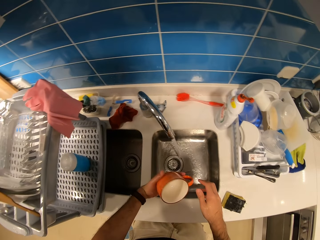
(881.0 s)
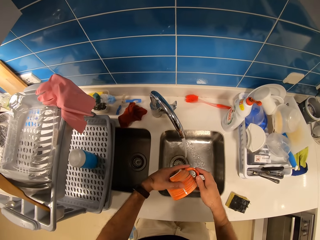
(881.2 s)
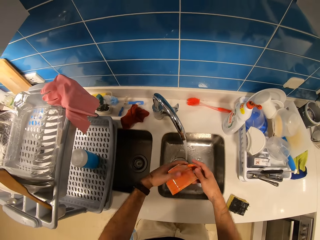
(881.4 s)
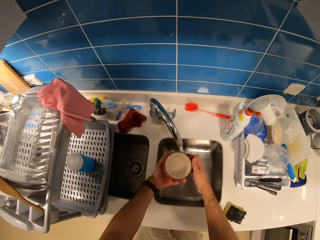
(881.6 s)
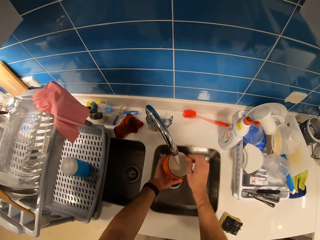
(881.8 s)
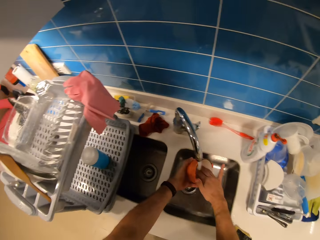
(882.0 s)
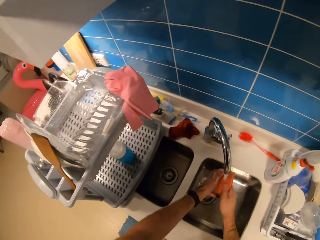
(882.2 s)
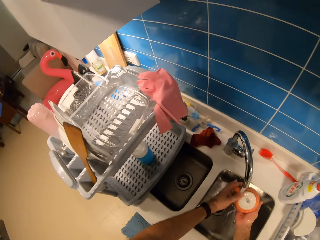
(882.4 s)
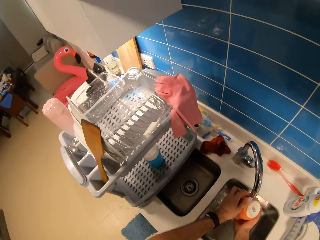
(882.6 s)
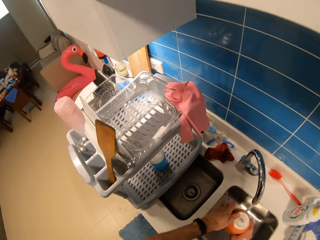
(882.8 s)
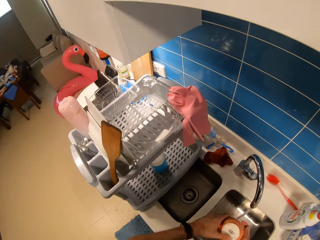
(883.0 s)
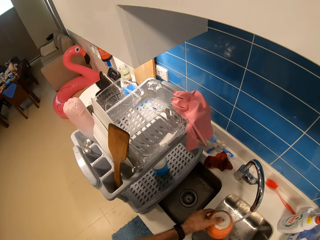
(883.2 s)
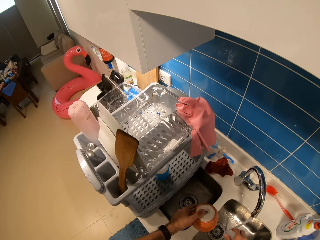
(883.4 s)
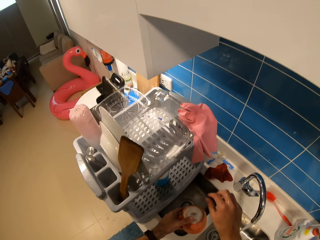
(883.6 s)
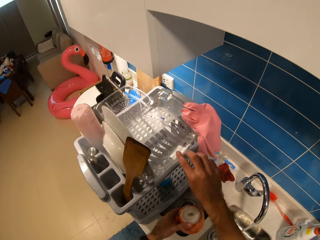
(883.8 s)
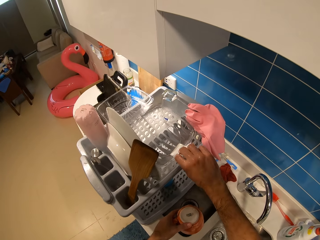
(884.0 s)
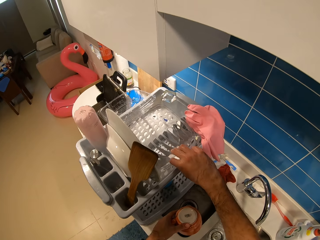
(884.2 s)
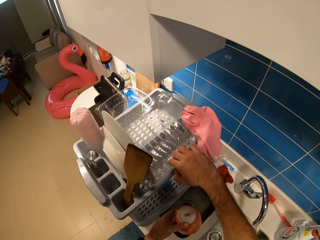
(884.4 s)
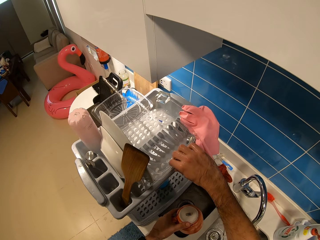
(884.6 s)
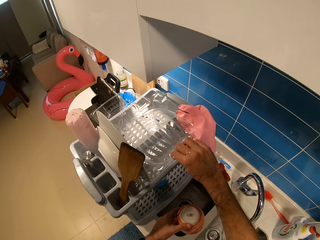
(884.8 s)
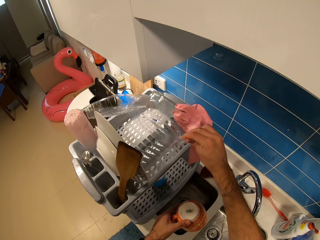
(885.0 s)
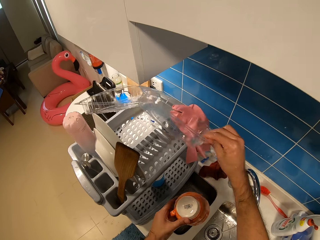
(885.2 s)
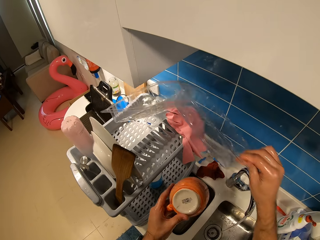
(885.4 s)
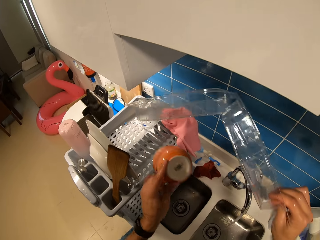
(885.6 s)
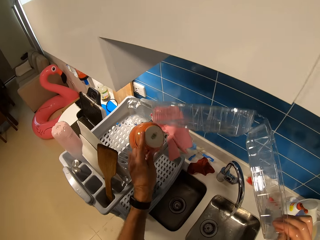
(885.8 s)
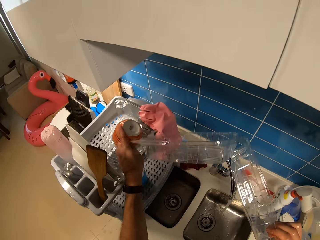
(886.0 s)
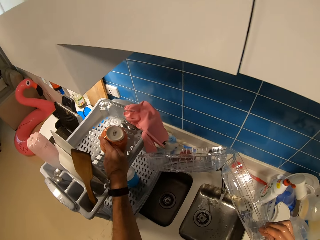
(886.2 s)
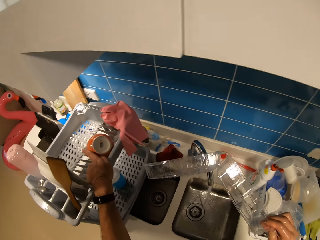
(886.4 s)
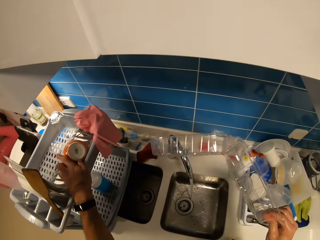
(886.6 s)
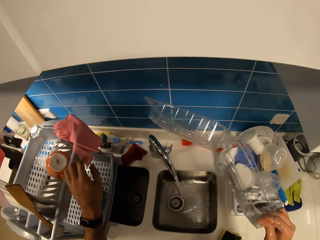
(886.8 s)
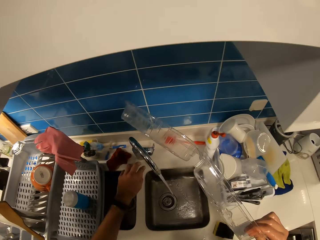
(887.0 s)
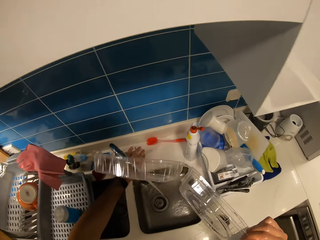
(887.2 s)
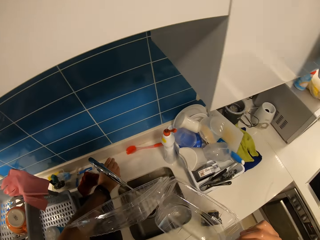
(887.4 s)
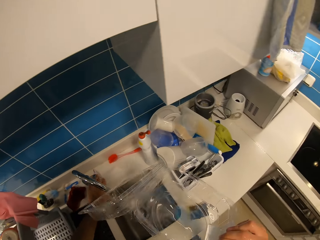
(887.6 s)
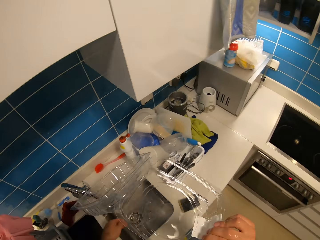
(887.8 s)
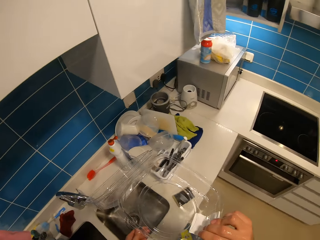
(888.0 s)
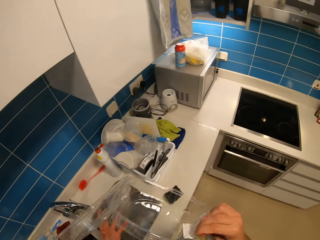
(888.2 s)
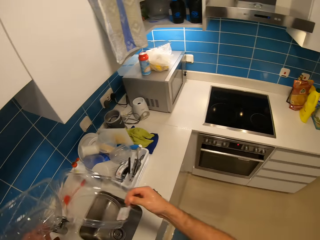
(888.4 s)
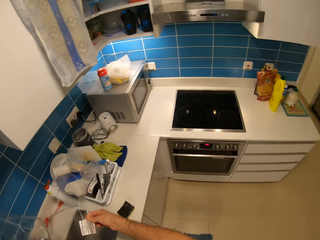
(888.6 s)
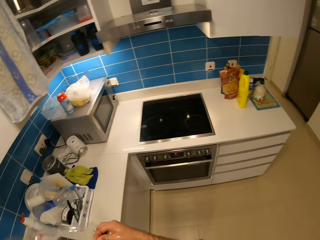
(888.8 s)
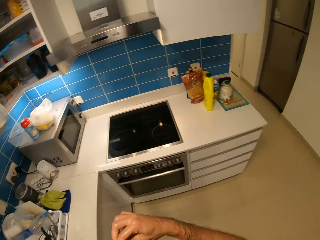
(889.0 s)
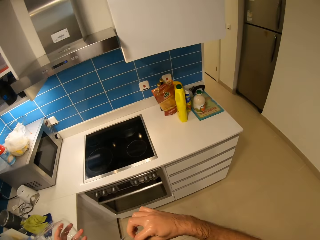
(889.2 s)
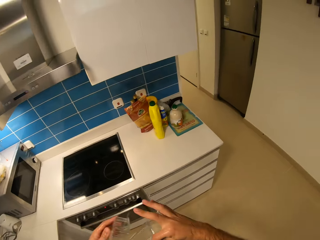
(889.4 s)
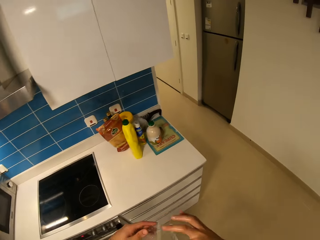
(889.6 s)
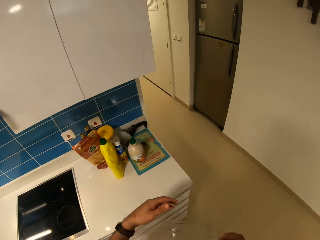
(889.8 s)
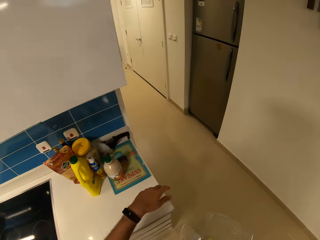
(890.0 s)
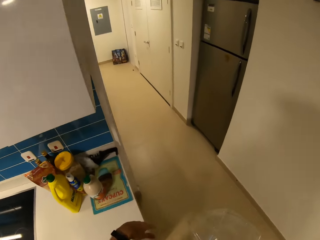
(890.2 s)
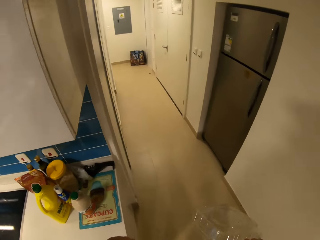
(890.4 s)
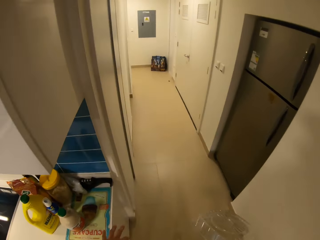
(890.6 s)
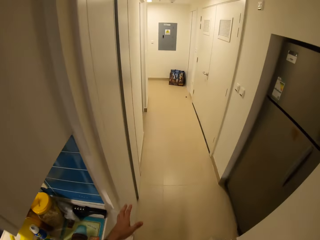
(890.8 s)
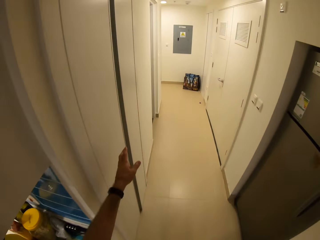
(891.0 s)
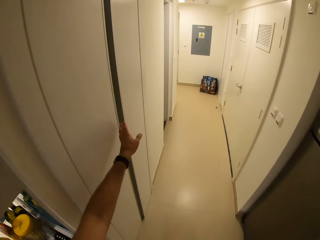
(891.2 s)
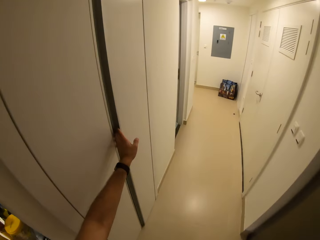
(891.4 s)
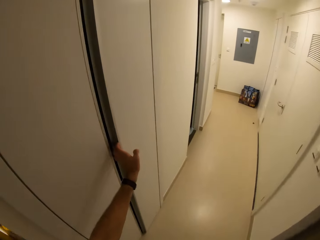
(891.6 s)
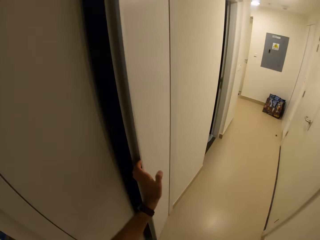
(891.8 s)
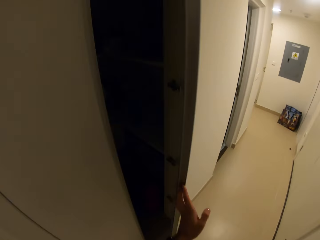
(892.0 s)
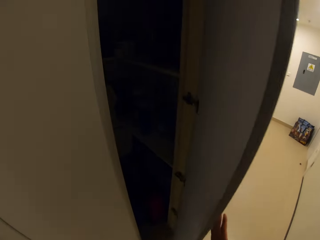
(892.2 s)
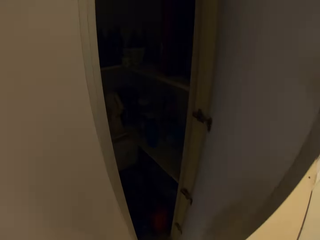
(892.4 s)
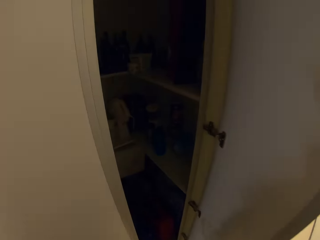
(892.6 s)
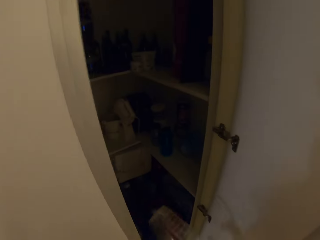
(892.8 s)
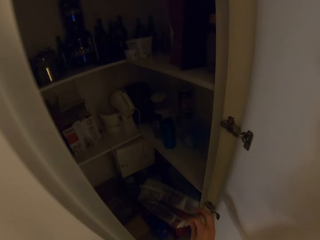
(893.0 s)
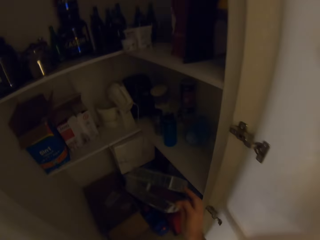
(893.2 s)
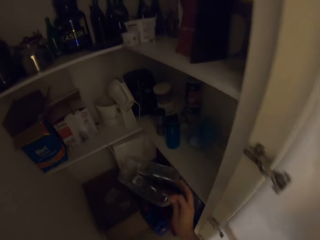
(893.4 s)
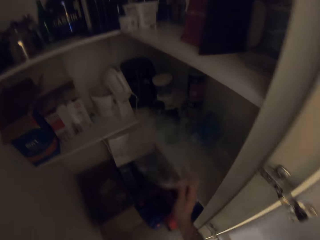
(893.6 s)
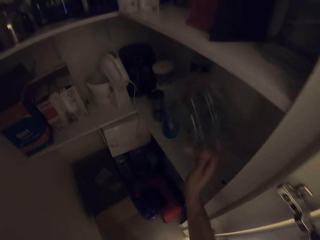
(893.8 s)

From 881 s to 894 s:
The camera wearer checks the cup. They wash the mug with water. They pick the tin or food container from the rack. They place the mug on the rack. They turn off the tap. They hold the food container. They walk around the kitchen. They open the store door.

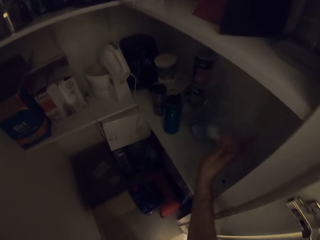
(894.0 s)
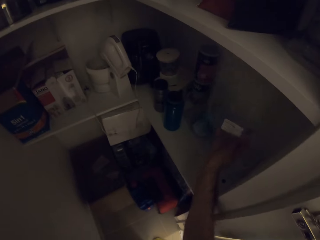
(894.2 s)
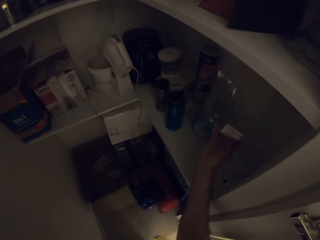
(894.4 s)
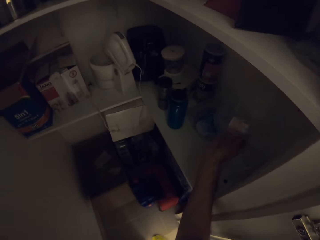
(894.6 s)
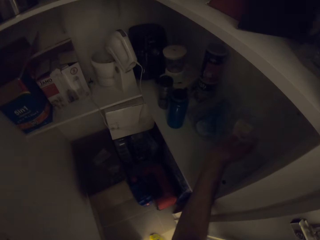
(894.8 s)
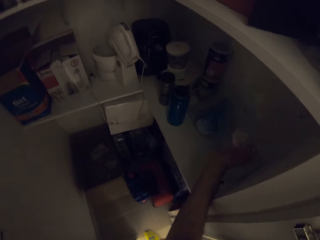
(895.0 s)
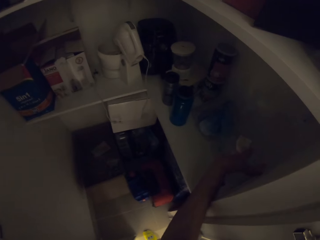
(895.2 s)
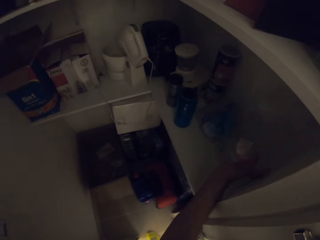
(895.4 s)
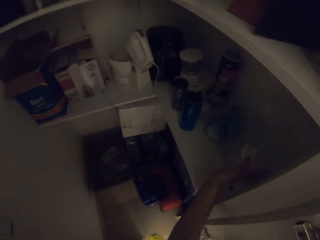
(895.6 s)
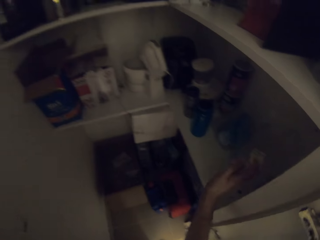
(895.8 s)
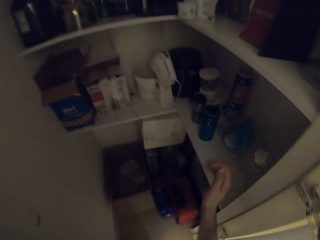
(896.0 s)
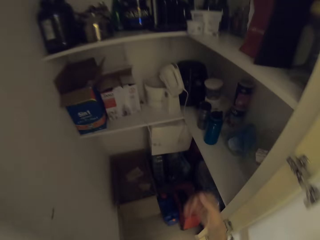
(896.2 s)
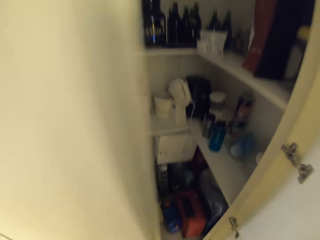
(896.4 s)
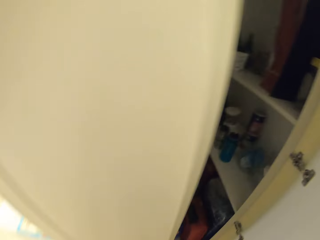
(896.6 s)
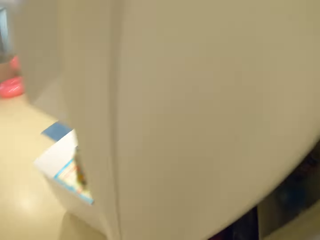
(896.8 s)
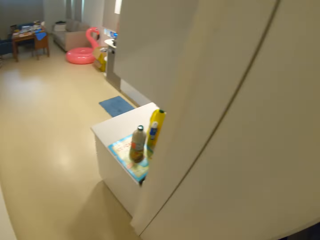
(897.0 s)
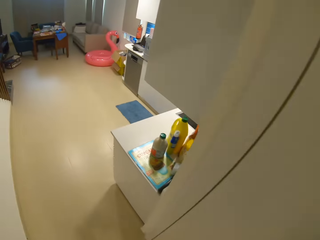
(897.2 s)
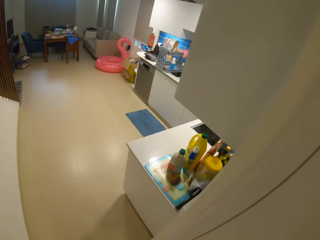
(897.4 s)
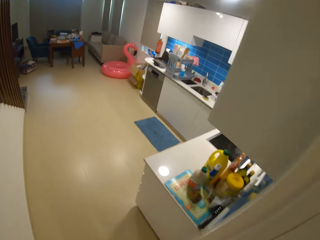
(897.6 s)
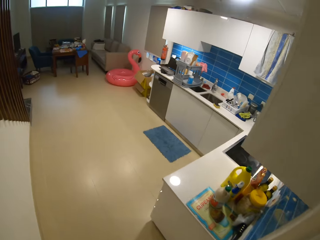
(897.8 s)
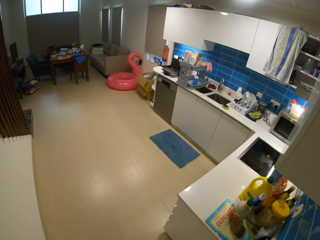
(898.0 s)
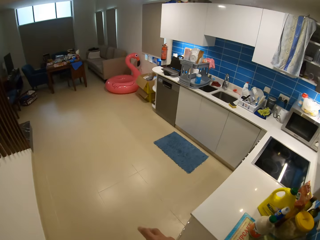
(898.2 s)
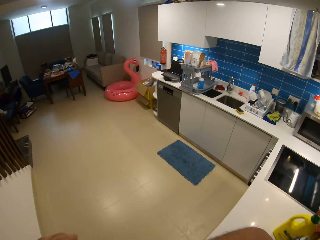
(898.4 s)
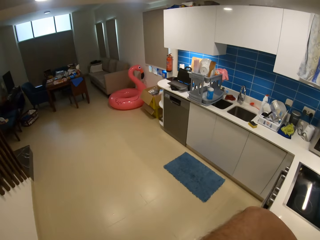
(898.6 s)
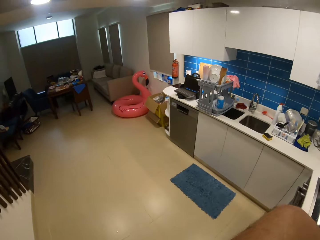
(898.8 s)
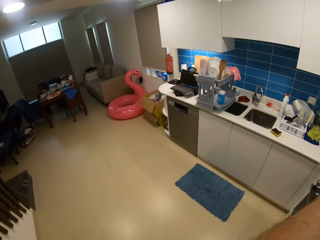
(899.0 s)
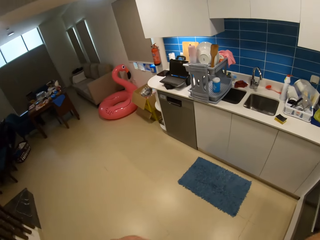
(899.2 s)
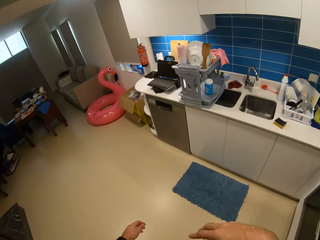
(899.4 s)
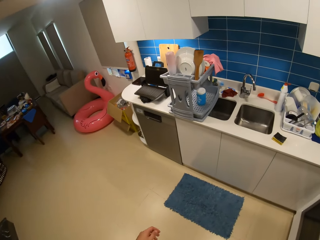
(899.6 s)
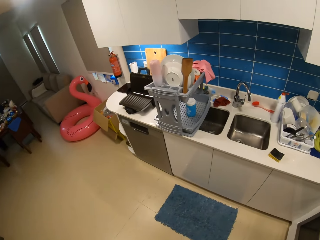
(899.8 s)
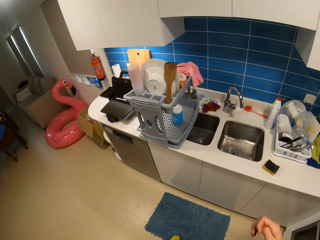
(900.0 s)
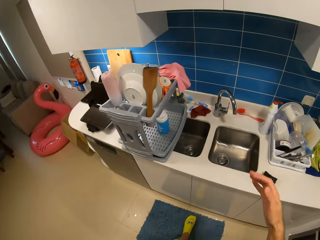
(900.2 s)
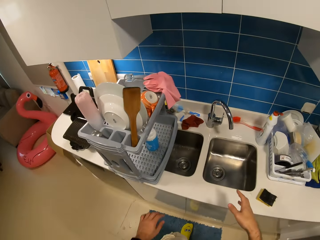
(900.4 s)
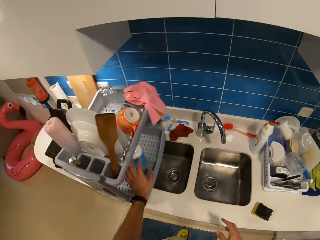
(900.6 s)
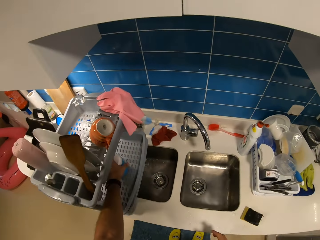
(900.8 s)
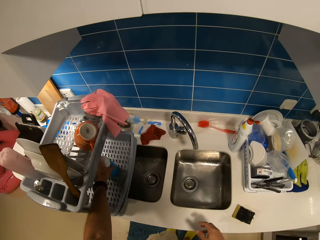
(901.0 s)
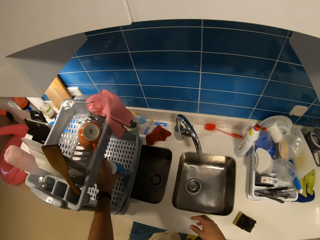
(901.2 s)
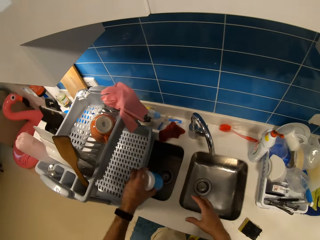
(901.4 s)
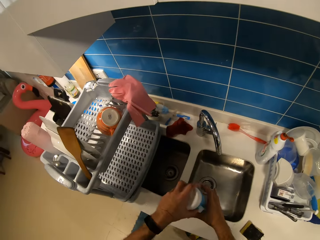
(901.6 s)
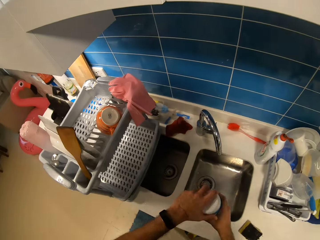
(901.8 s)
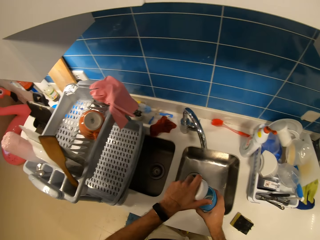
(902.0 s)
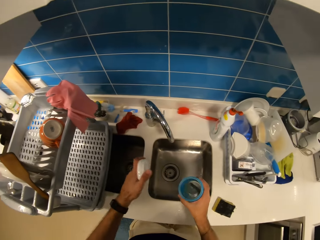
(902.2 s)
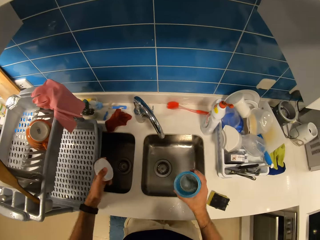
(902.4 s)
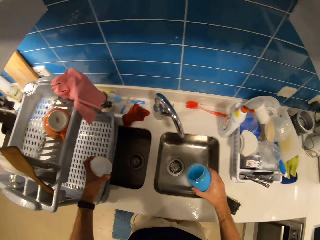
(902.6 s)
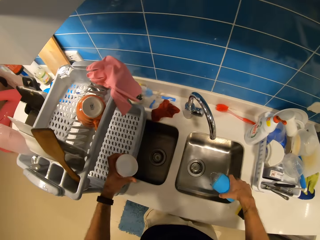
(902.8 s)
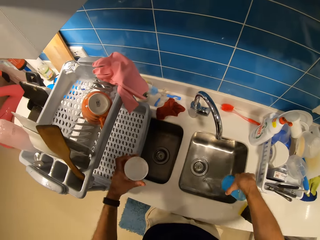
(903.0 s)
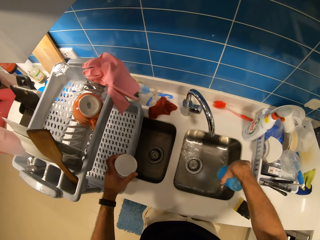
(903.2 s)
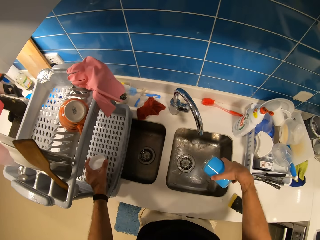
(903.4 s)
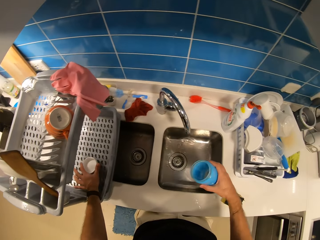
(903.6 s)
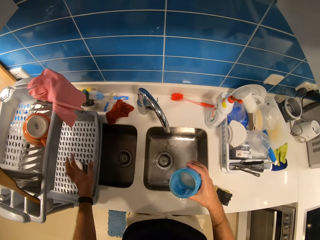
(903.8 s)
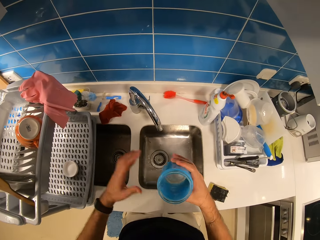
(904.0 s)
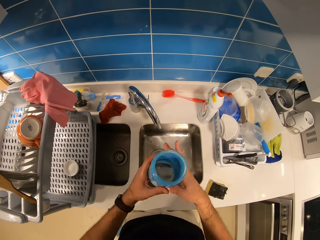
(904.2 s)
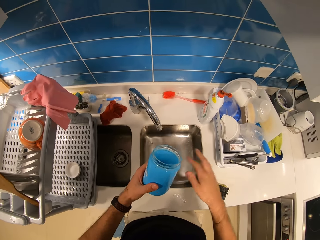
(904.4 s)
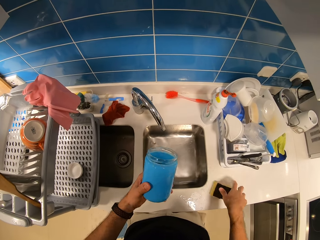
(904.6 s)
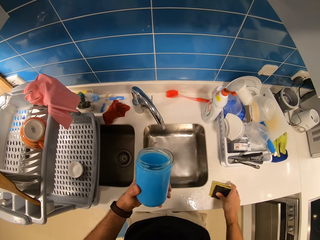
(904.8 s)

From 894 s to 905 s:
The camera wearer places the food container on the shelf. They walk to the sink. They pick up a water bottle or glass container from the rack. They open the bottle and pour the water in the sink. They drop the lid in the kitchen rack. They check the glass container.
